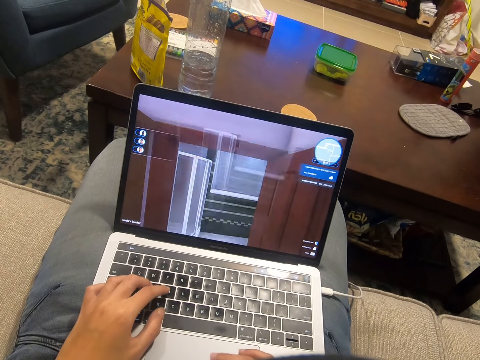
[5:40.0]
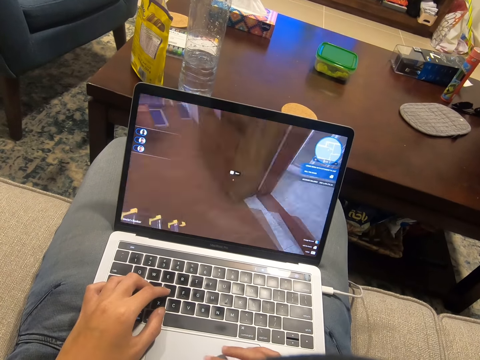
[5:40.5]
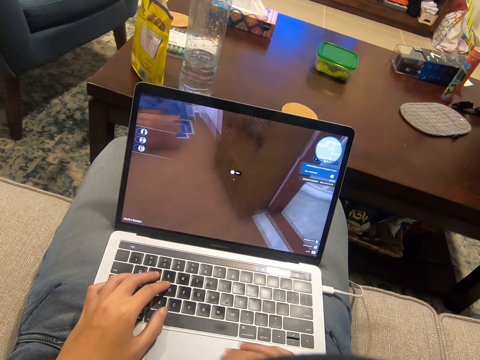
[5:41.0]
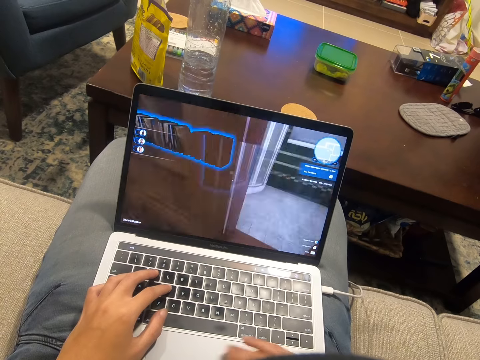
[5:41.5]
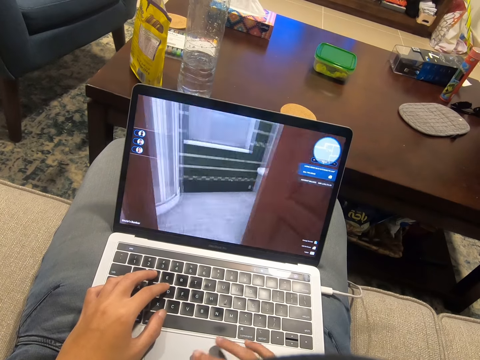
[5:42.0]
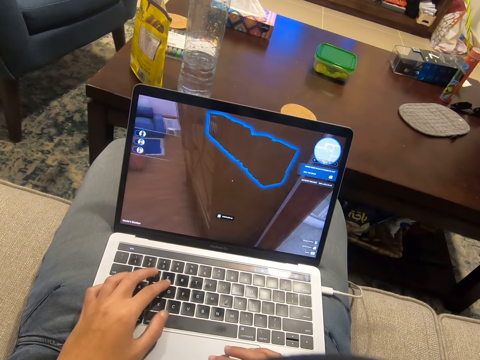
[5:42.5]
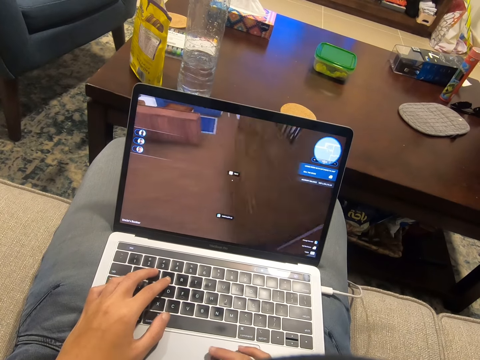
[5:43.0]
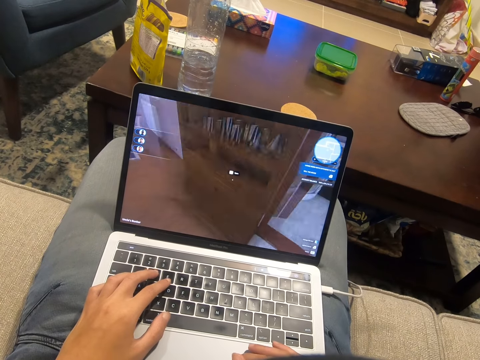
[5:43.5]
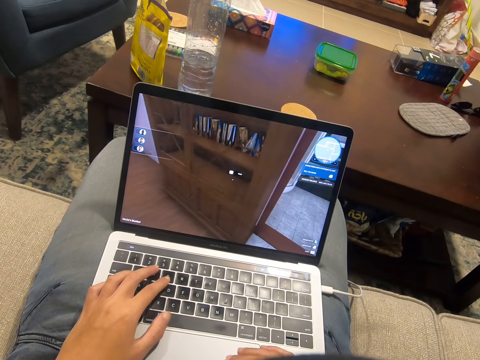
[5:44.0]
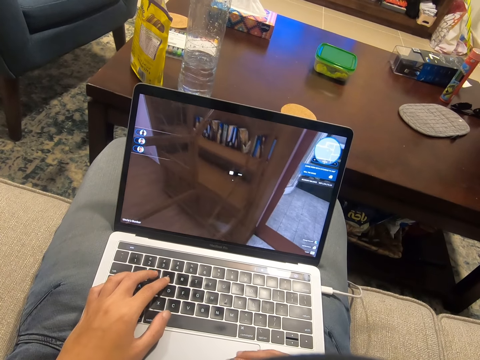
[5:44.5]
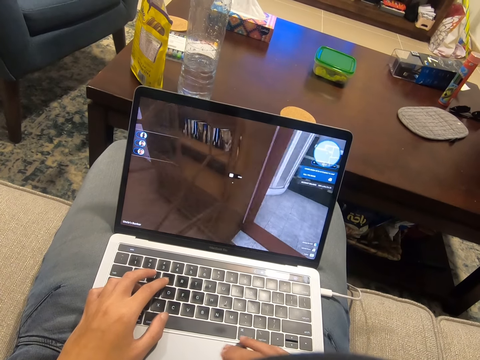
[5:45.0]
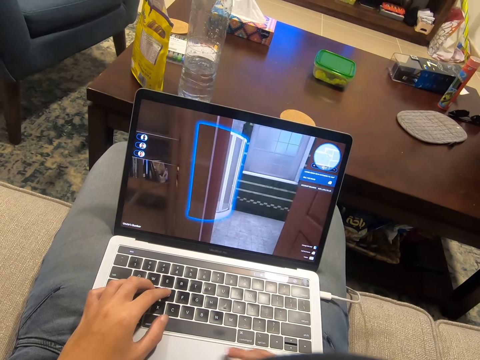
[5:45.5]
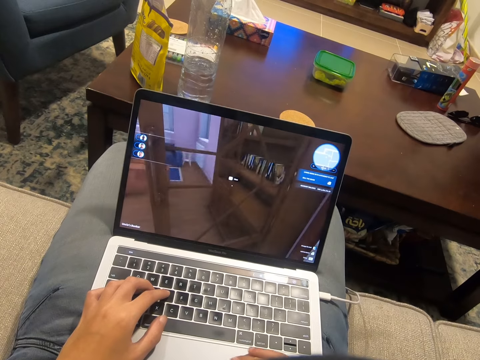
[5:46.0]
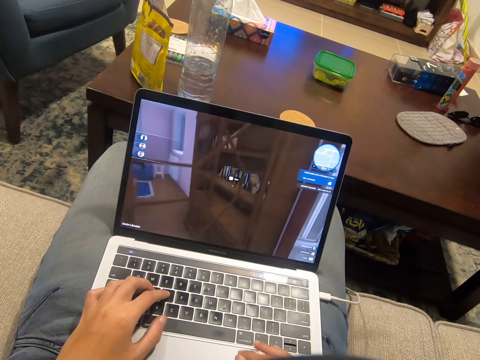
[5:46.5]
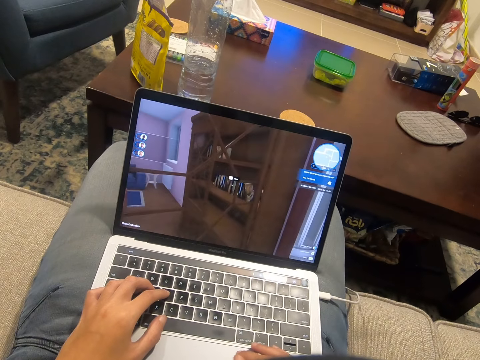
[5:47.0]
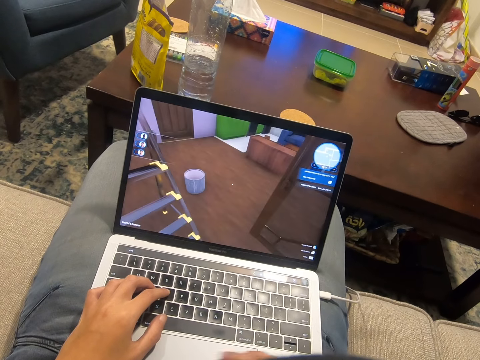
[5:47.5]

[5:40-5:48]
The camera wearer uses a laptop.

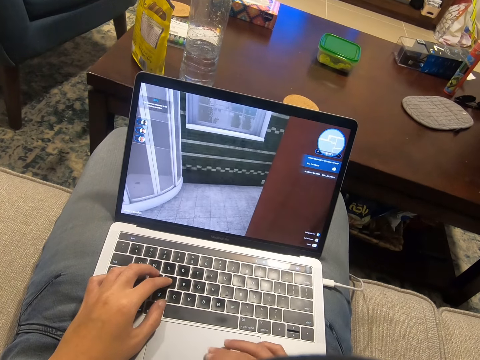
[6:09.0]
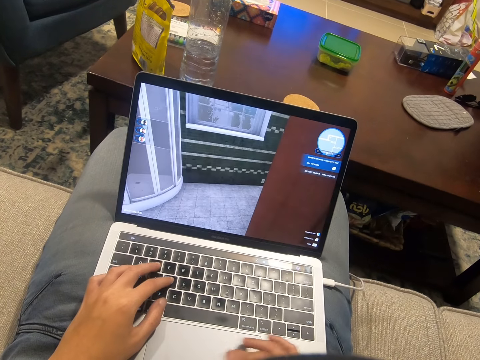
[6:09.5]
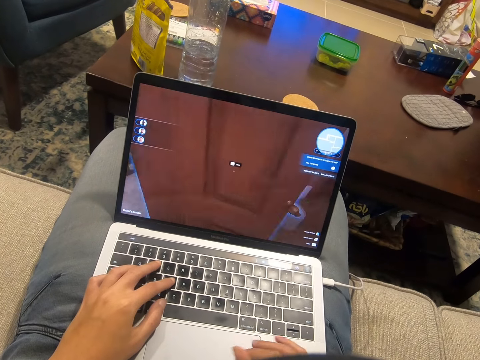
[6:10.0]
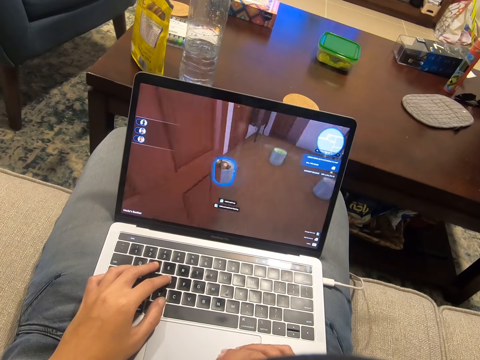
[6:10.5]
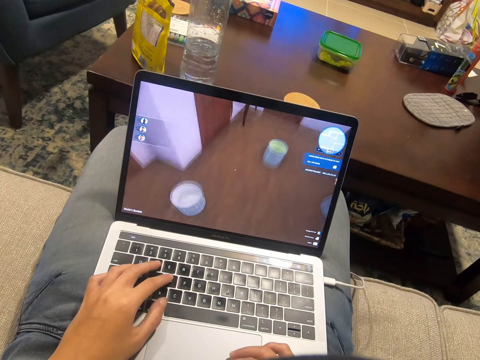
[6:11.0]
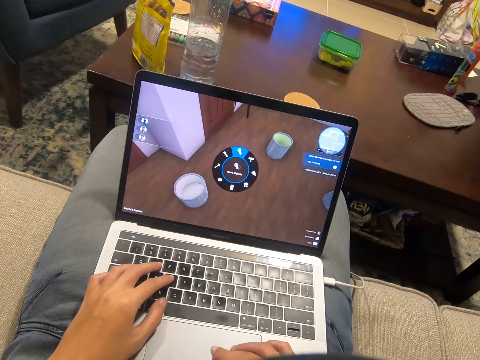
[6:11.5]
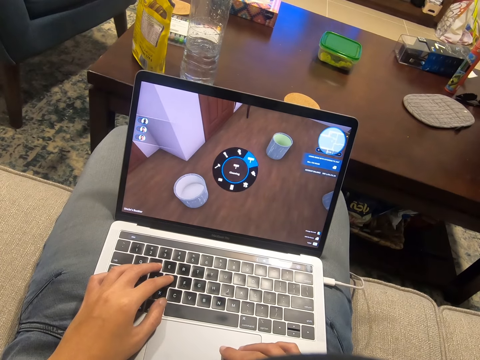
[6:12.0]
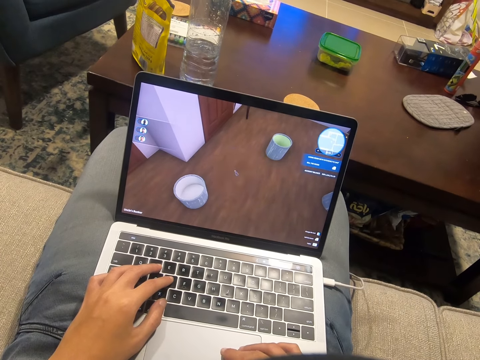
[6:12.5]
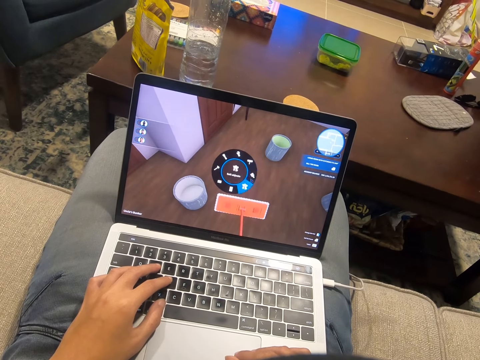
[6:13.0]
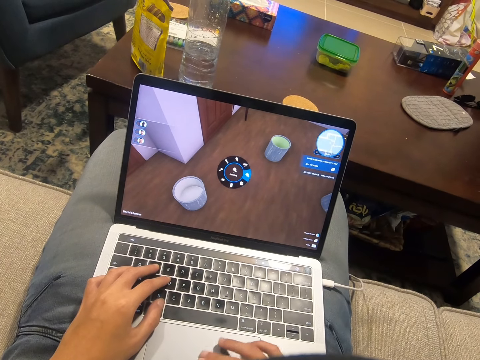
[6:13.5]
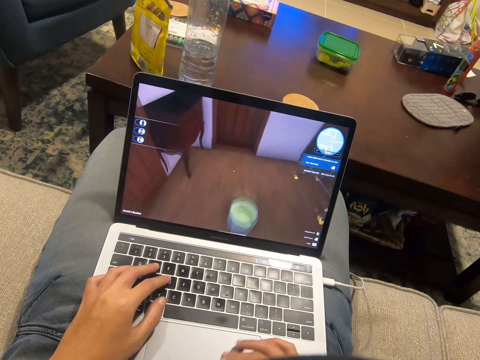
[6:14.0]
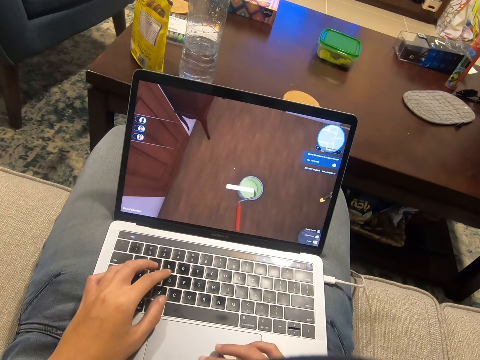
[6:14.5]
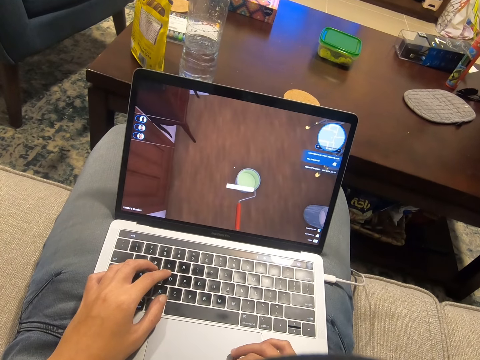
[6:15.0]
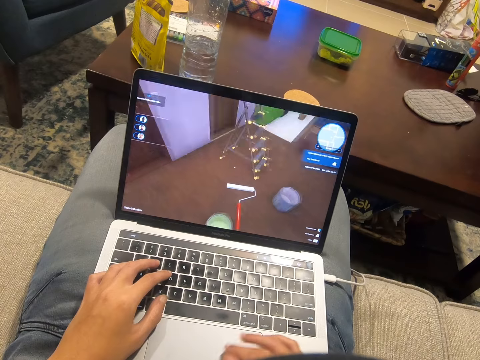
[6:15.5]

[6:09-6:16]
The camera wearer scrolls on the laptop.

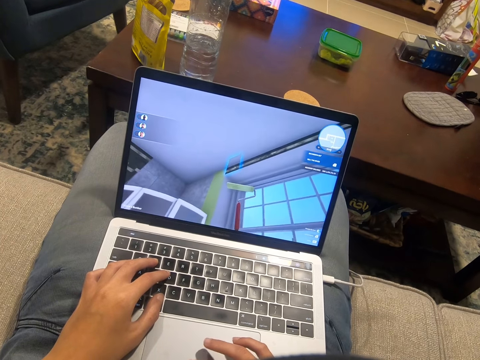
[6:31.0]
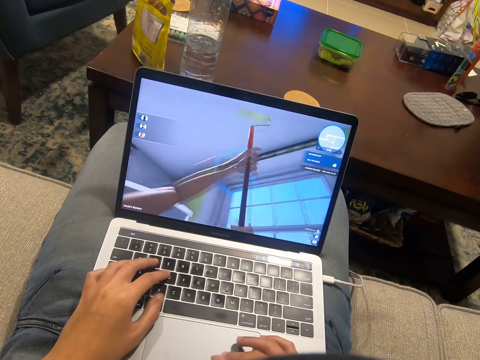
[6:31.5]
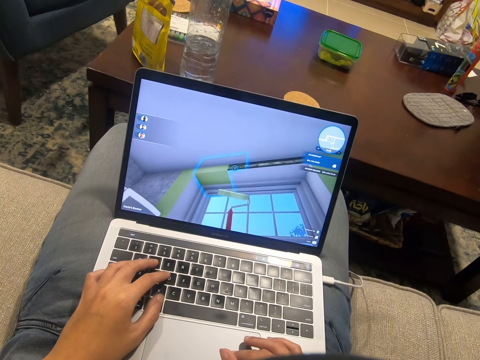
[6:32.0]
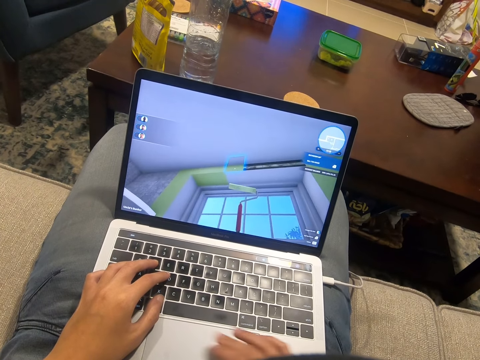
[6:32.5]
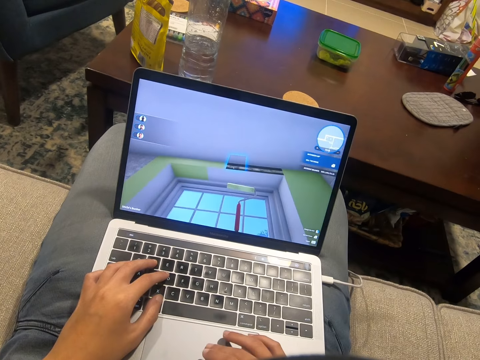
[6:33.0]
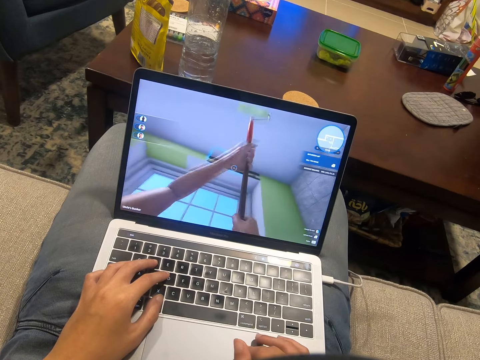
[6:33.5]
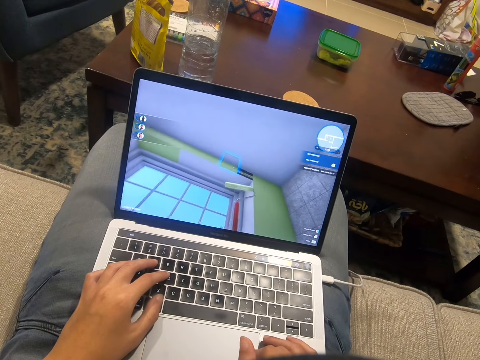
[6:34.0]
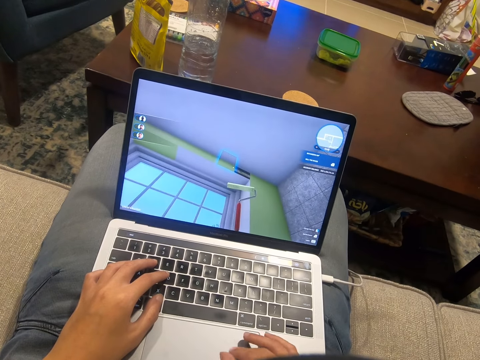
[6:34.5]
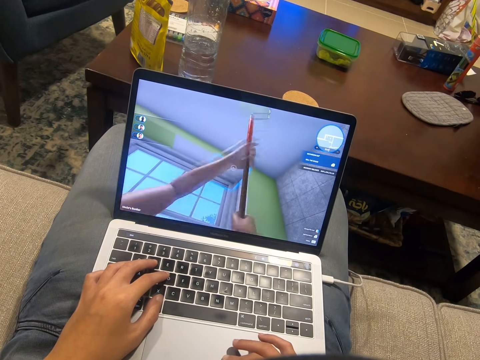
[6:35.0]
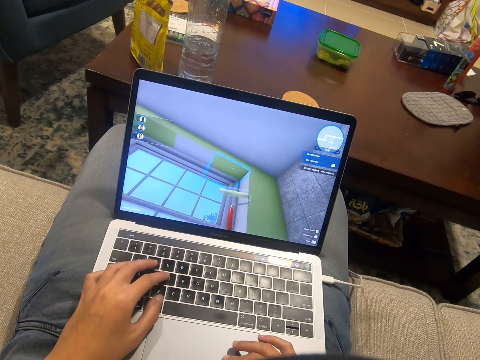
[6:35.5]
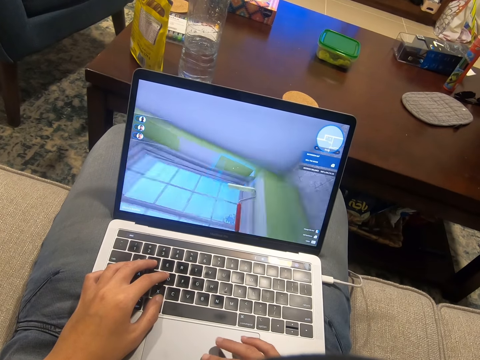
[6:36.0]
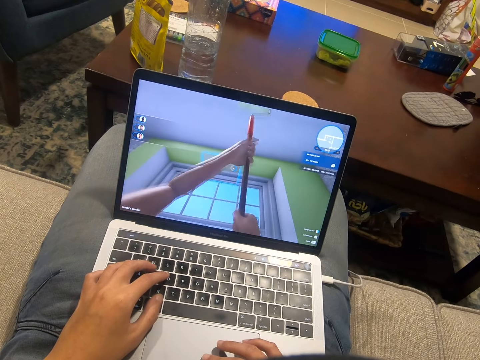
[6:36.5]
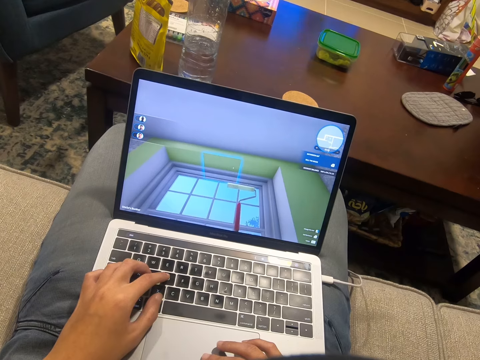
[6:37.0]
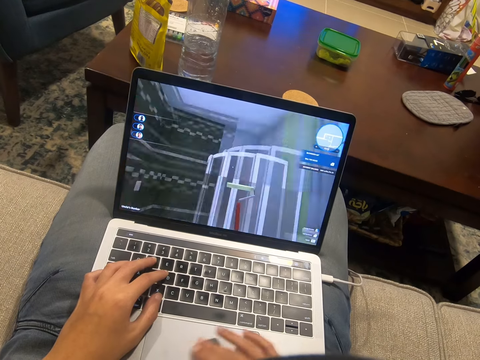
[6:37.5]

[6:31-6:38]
The camera wearer uses a laptop.

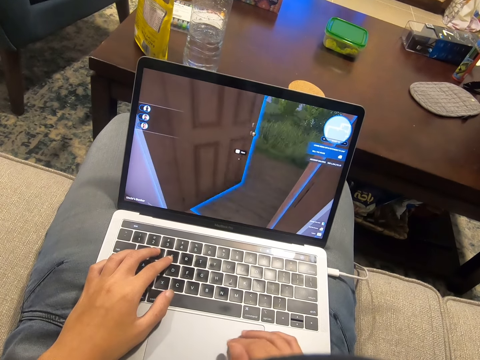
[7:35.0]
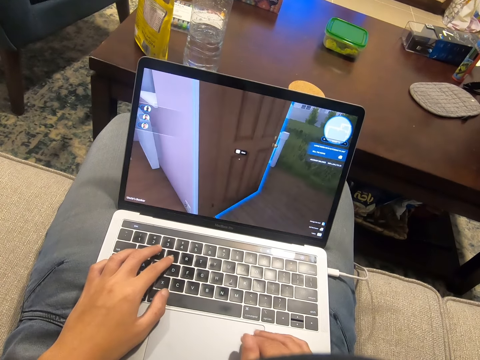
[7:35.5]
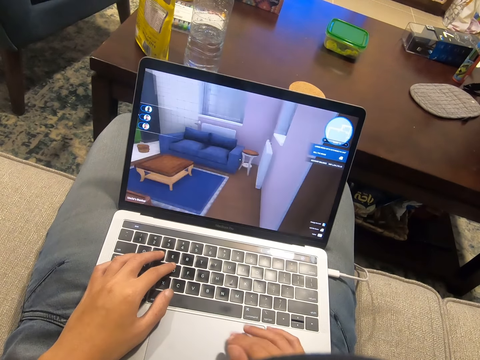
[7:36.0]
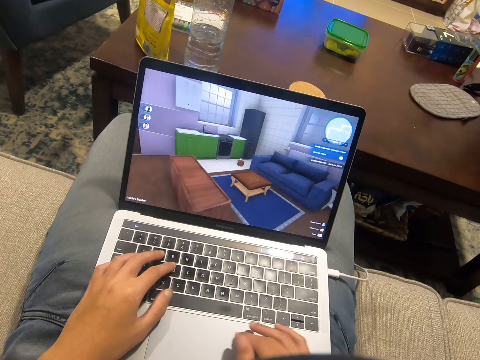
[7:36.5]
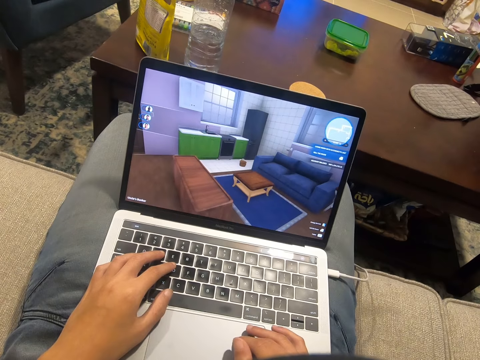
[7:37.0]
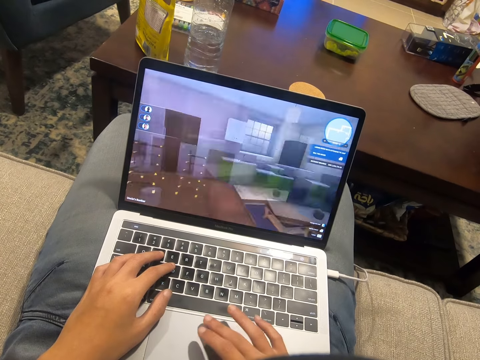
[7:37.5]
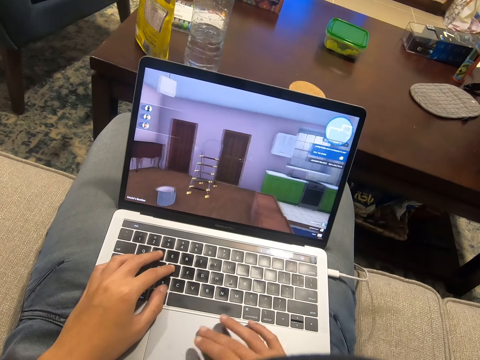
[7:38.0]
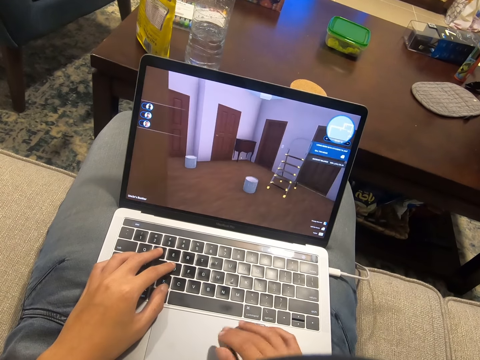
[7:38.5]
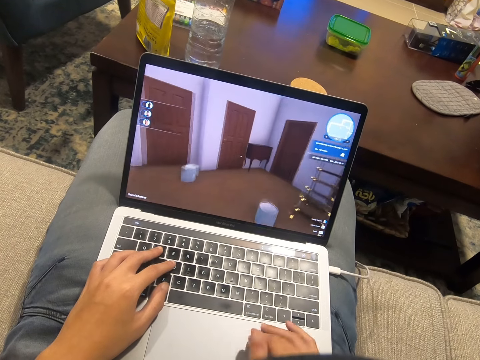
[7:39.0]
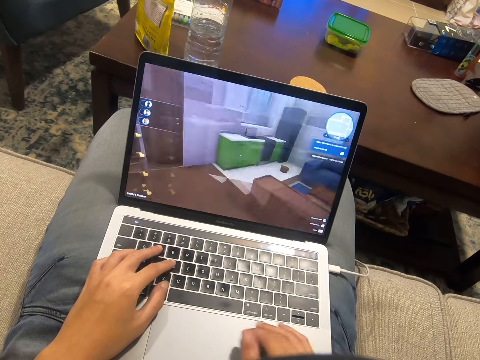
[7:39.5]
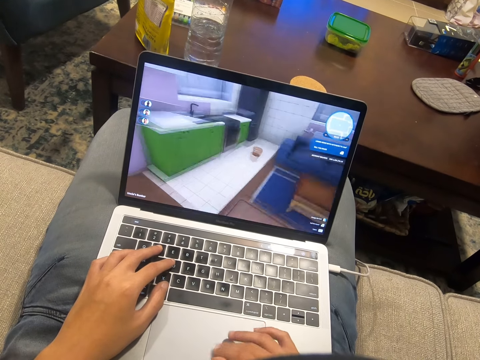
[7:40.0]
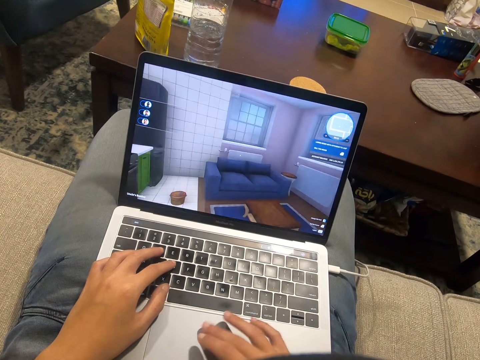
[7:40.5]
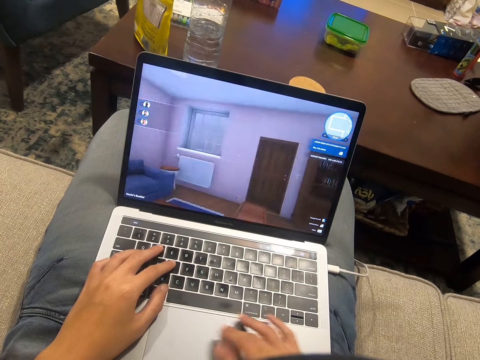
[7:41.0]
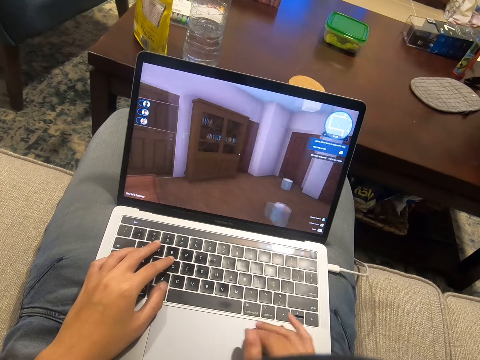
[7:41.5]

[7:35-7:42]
The camera wearer scrolls on the laptop.
